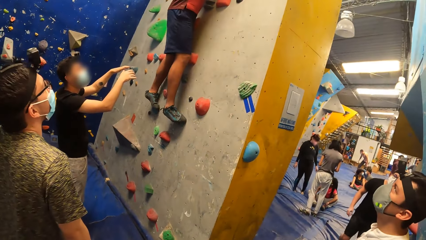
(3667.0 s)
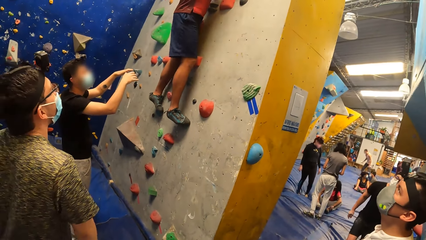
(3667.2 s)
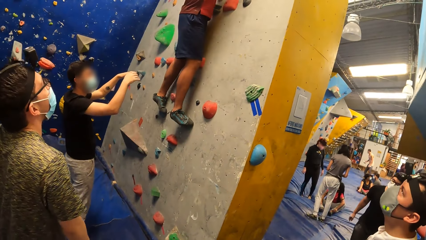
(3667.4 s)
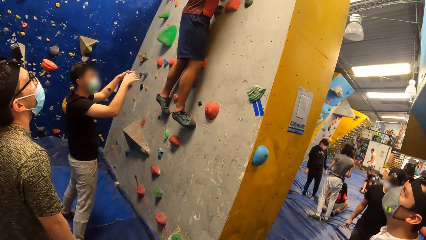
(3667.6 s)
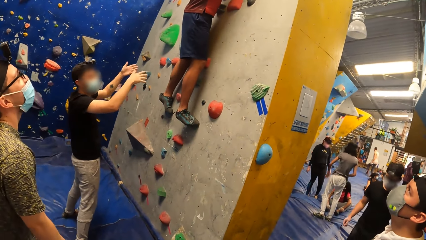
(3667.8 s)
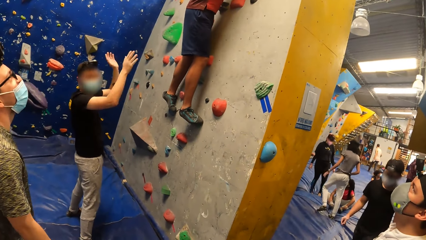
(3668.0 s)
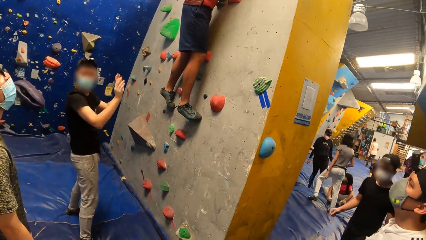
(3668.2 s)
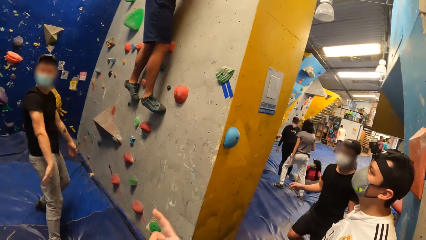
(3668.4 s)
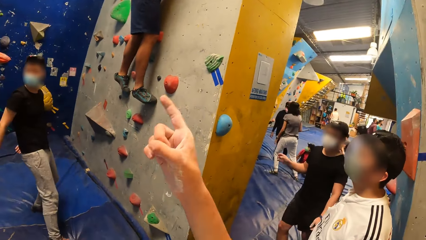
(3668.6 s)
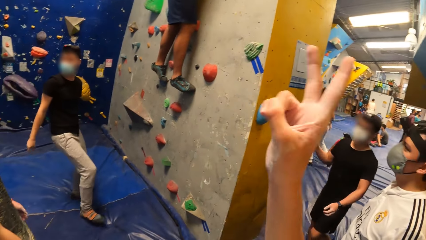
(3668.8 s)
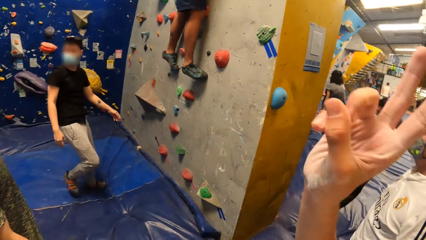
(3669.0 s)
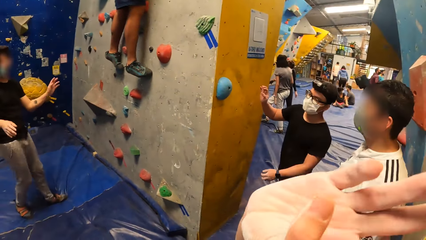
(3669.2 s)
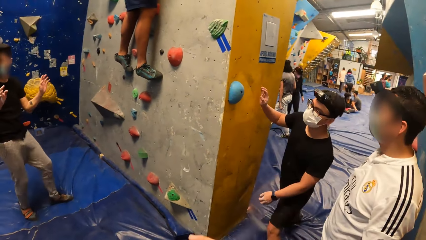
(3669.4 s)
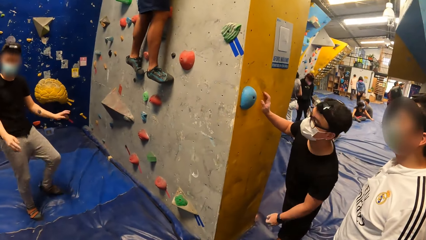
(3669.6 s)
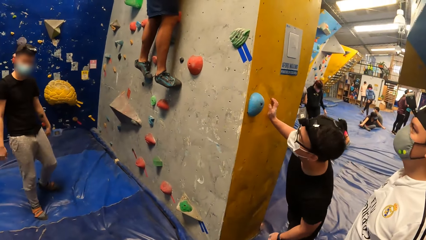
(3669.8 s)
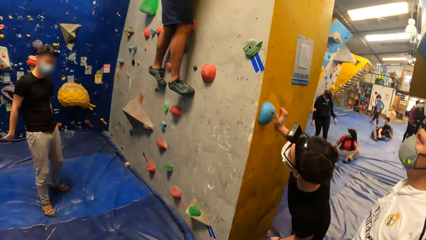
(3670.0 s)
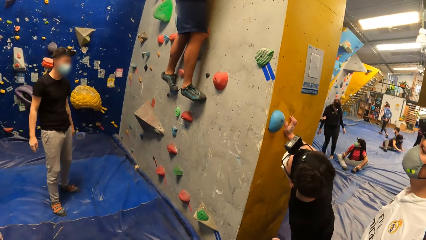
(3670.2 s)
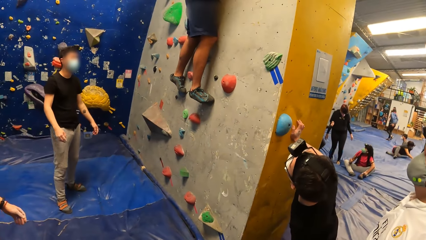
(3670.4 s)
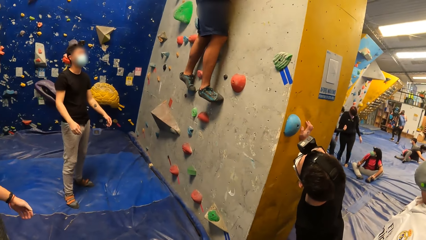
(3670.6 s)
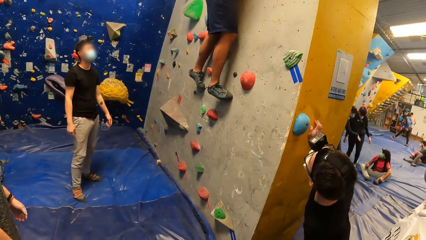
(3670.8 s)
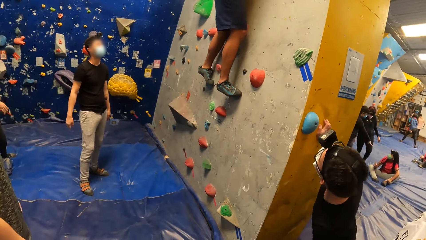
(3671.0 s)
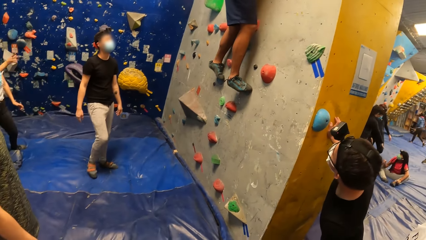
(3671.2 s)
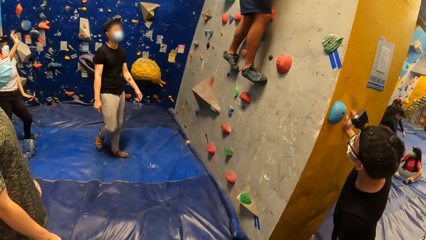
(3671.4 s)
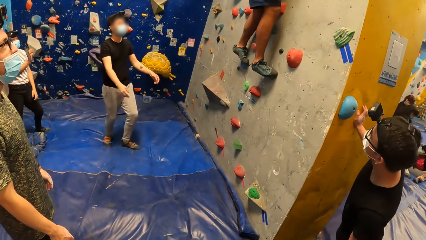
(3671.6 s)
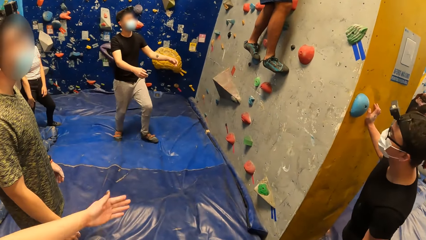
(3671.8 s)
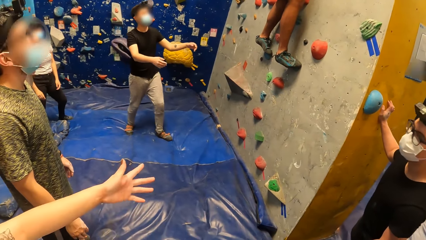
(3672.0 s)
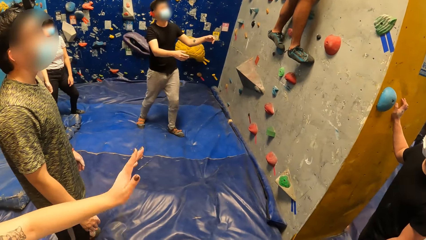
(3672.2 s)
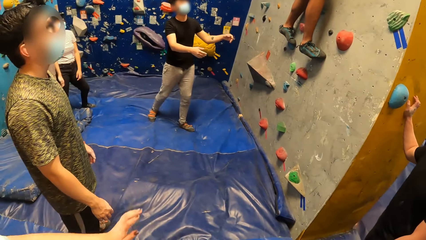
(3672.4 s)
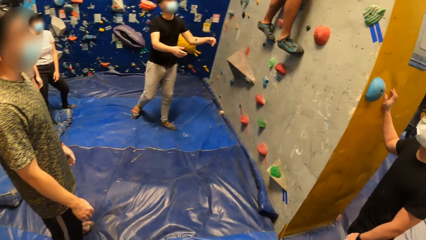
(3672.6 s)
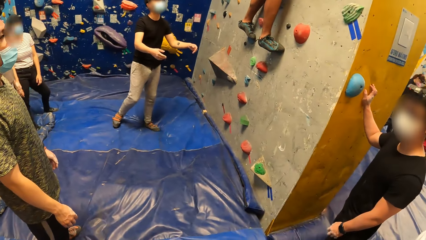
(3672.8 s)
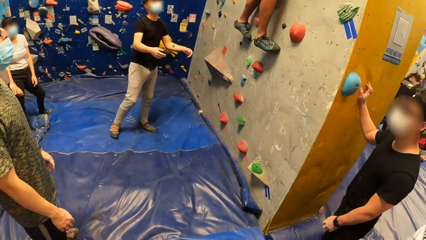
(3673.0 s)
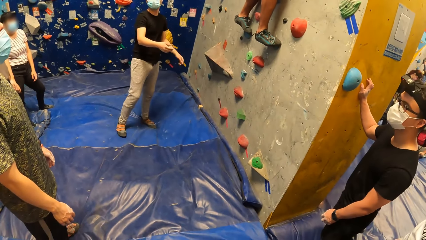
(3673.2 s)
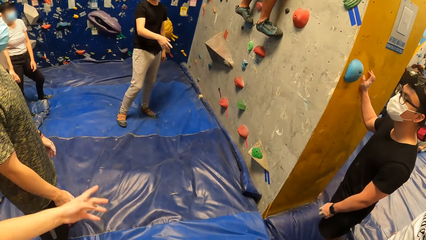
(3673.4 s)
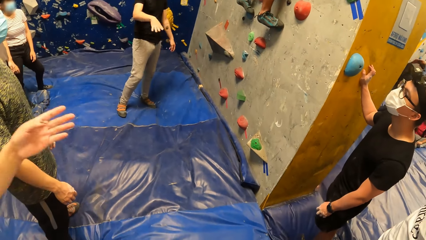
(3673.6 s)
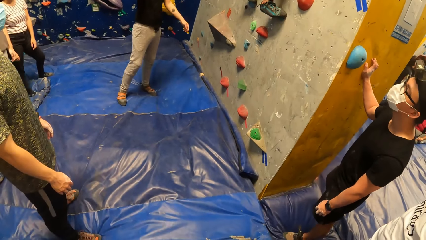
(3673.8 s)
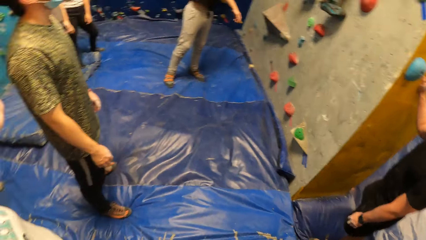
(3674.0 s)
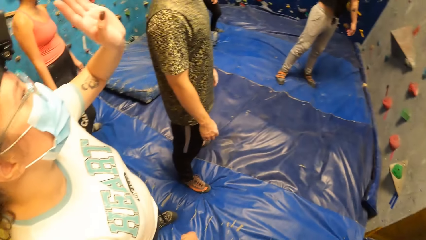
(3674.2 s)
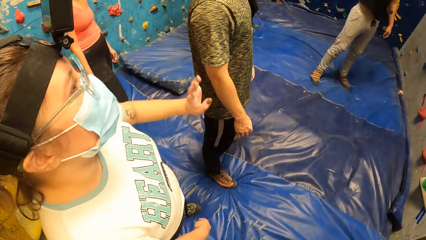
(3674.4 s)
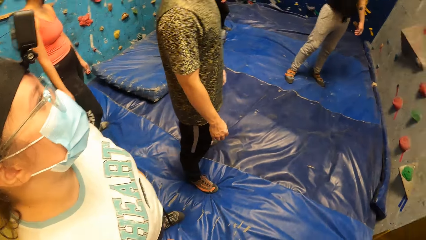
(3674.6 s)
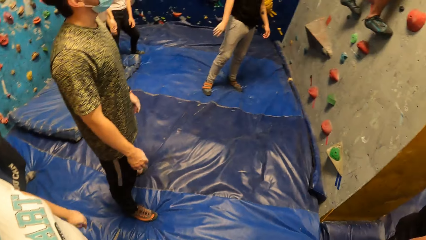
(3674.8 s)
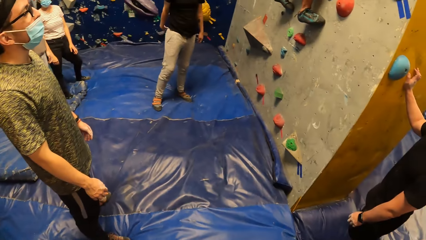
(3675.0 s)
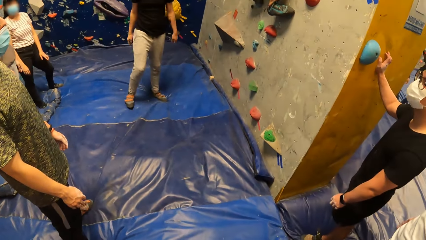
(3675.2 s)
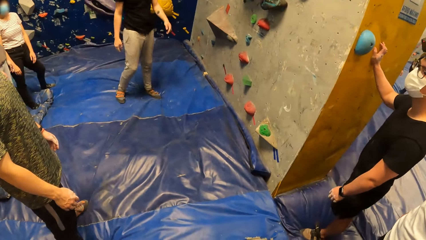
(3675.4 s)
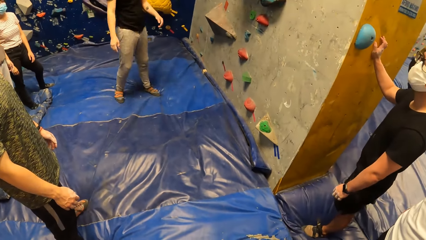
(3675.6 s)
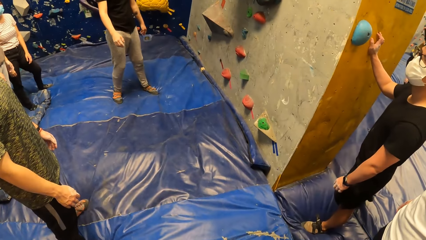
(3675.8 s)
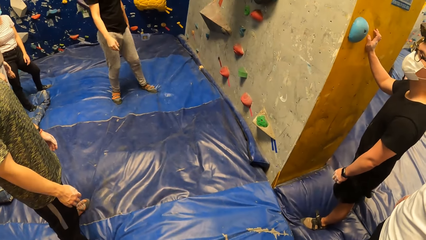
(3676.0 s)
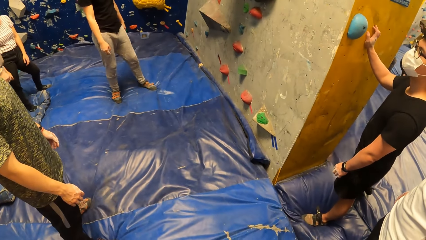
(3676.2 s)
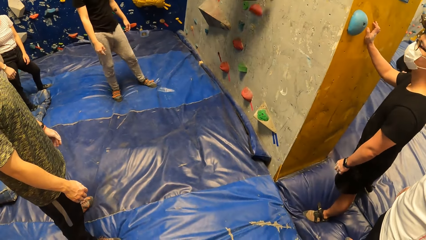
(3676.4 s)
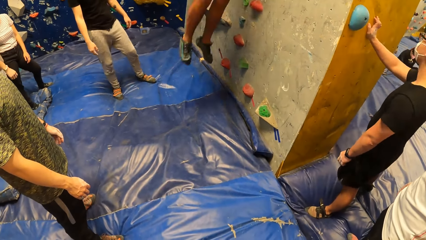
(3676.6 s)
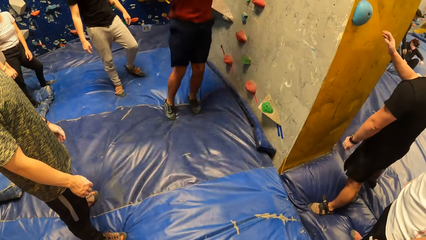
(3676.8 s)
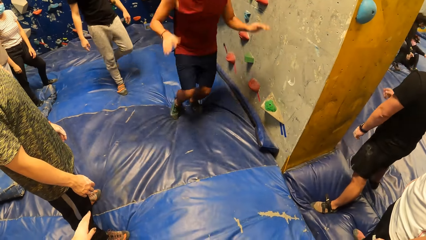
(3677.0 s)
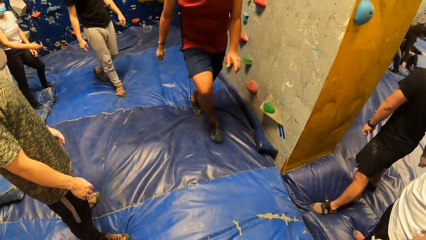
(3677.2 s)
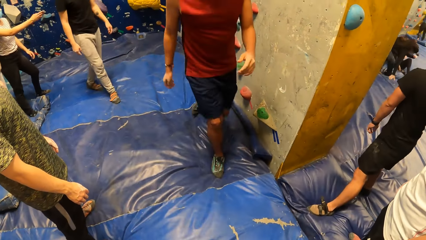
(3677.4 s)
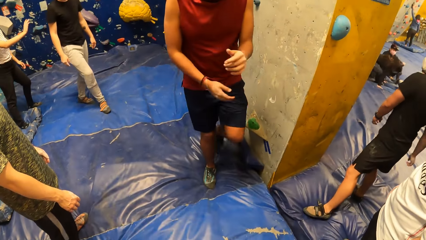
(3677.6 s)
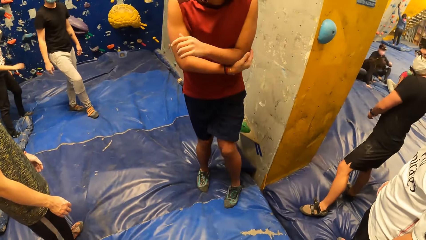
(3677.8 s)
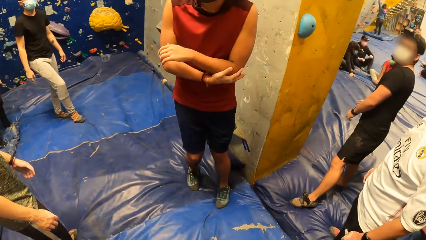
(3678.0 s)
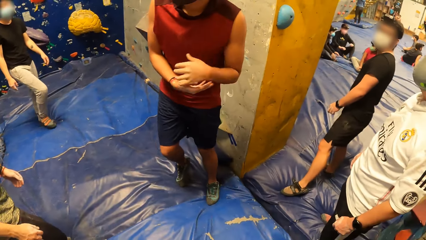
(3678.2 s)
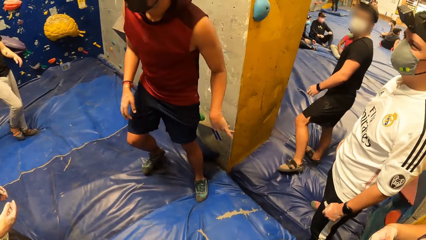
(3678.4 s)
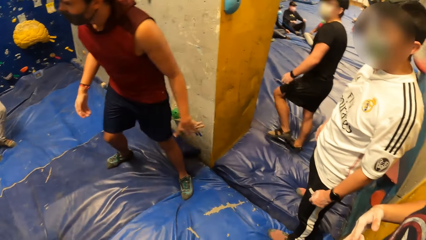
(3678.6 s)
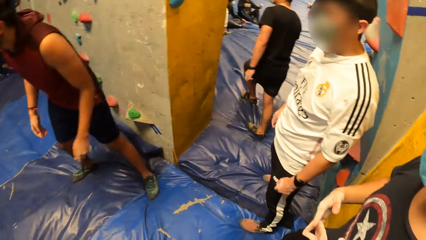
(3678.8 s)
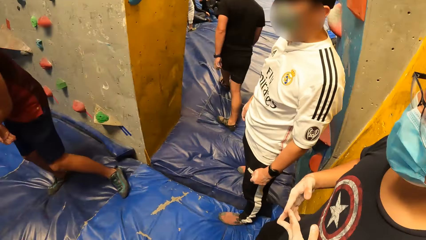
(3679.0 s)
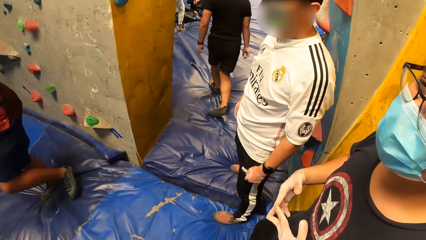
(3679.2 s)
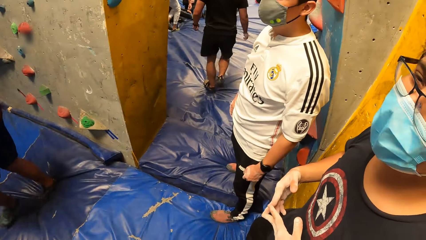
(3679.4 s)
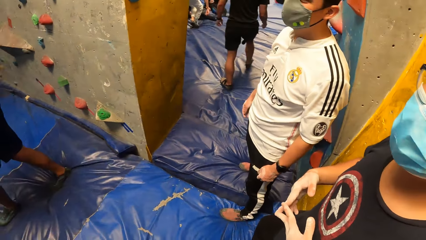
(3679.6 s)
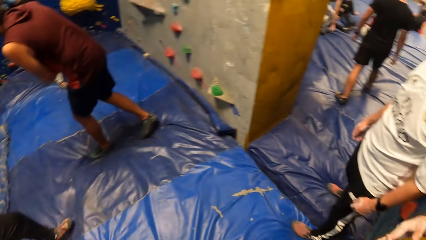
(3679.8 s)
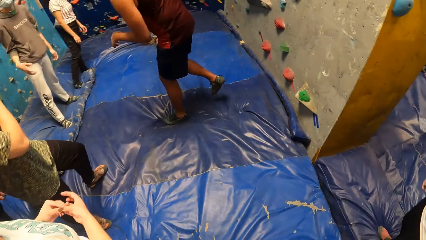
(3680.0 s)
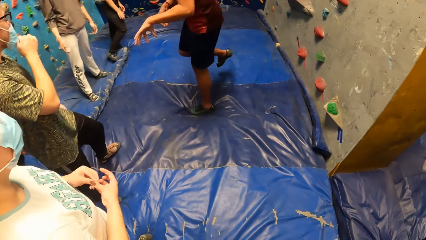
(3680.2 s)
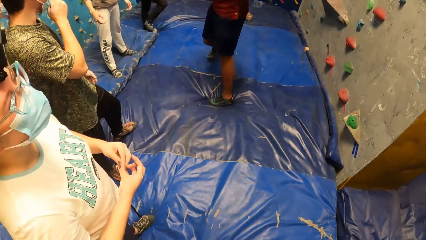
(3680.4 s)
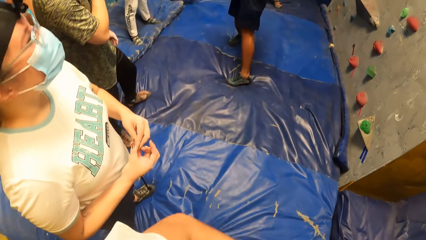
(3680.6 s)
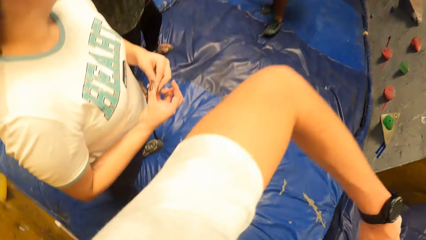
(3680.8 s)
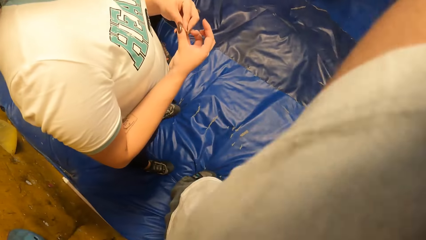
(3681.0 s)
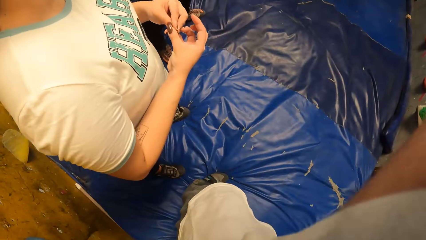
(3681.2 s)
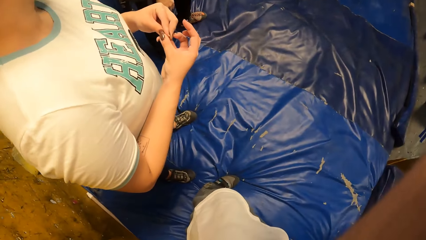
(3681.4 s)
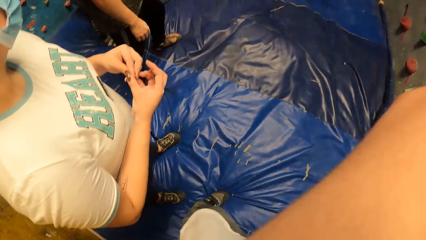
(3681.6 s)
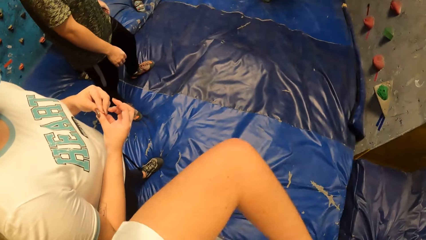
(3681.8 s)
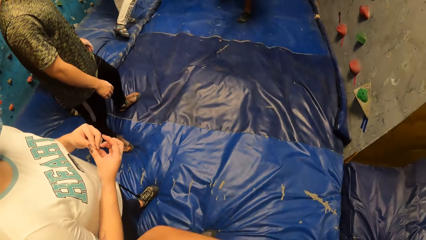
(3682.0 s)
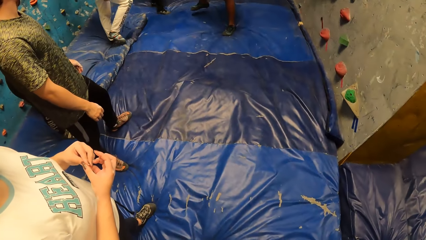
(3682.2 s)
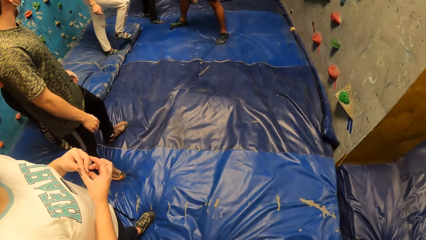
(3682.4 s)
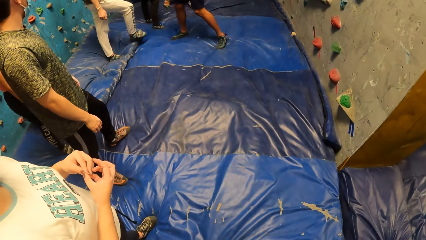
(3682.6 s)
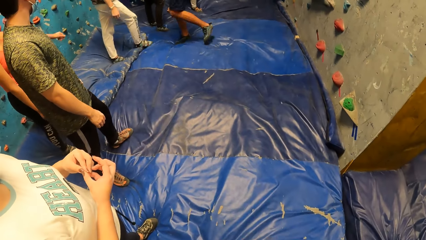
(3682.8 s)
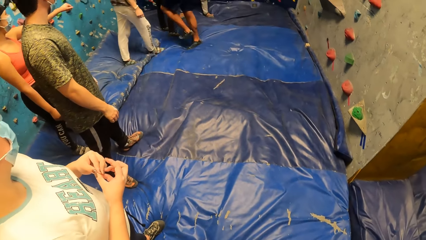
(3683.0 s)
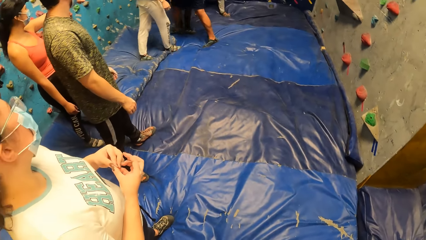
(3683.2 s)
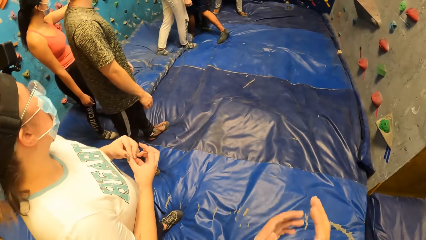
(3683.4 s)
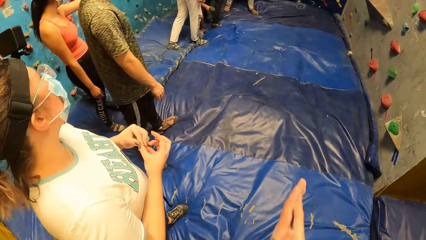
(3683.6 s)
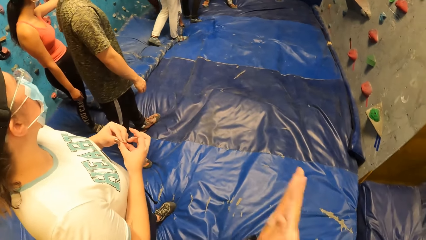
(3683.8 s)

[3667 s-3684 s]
A man climbs the rock, jumps down to the floor and walks around.
